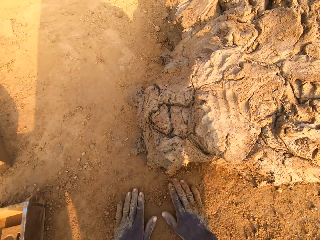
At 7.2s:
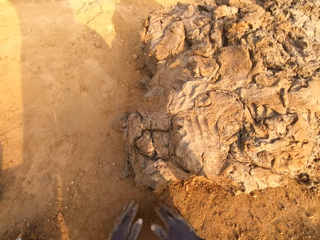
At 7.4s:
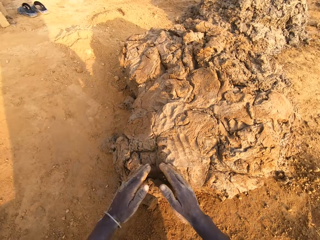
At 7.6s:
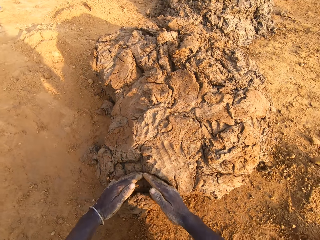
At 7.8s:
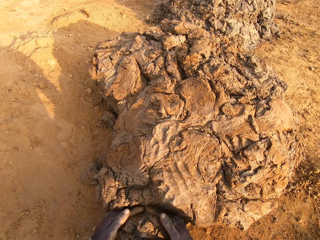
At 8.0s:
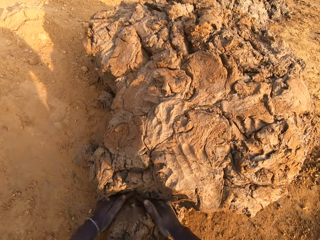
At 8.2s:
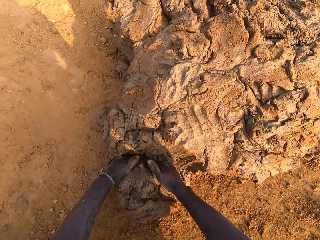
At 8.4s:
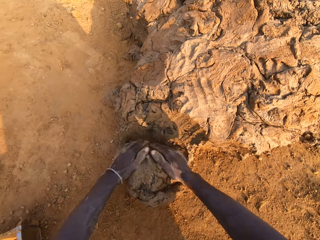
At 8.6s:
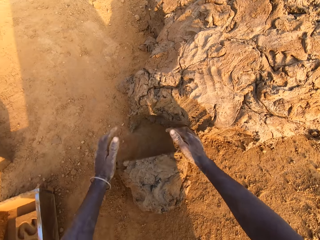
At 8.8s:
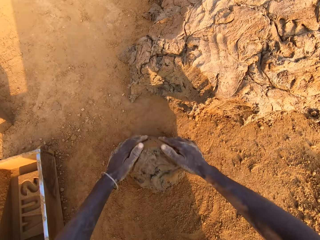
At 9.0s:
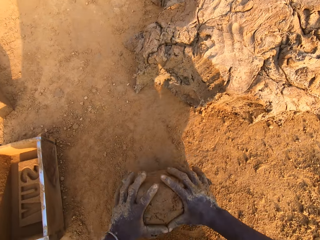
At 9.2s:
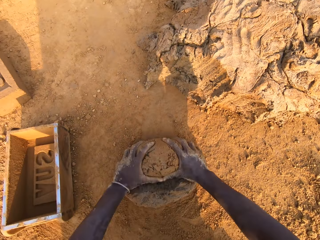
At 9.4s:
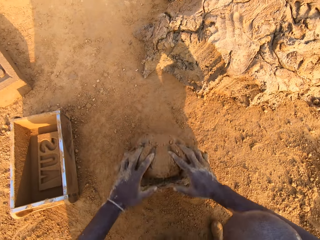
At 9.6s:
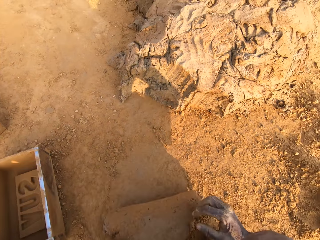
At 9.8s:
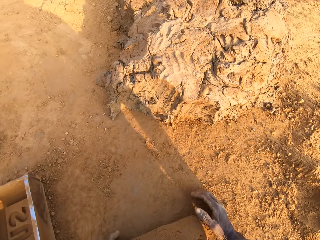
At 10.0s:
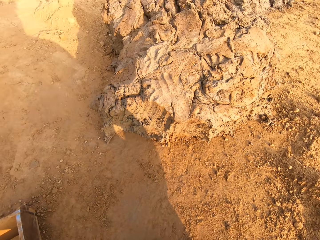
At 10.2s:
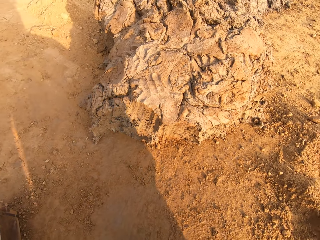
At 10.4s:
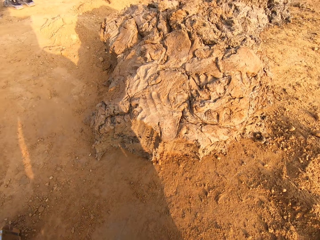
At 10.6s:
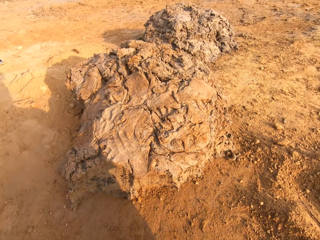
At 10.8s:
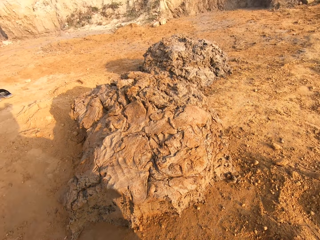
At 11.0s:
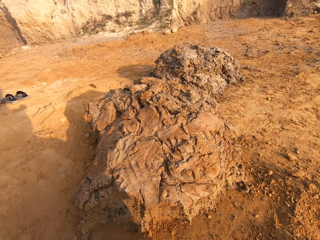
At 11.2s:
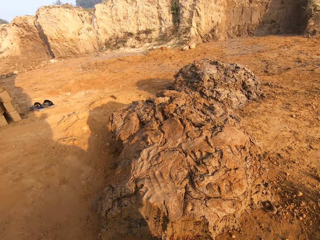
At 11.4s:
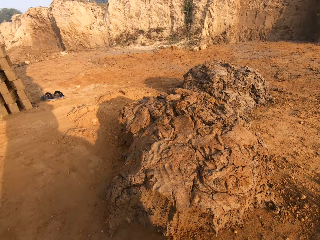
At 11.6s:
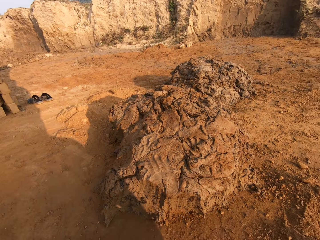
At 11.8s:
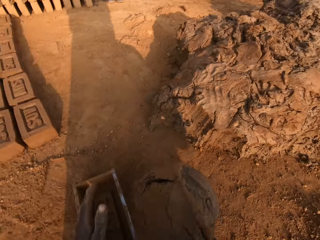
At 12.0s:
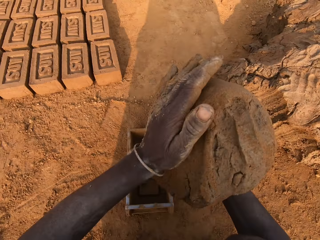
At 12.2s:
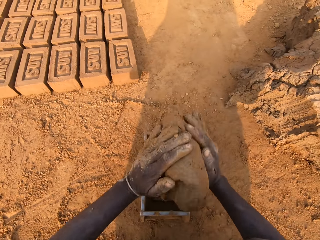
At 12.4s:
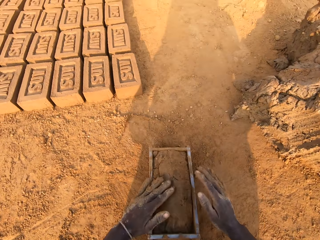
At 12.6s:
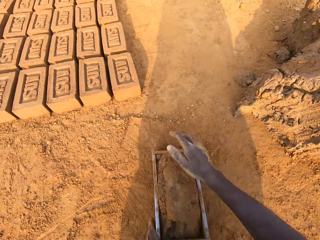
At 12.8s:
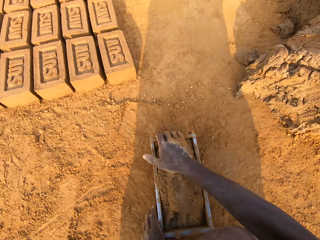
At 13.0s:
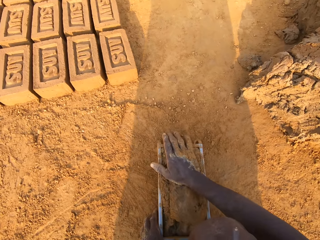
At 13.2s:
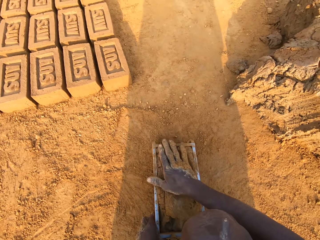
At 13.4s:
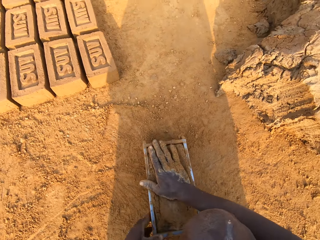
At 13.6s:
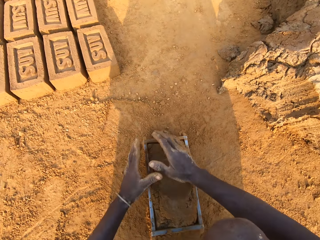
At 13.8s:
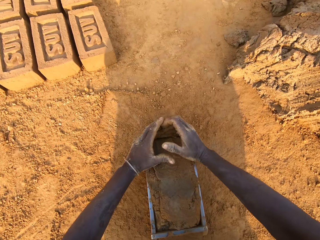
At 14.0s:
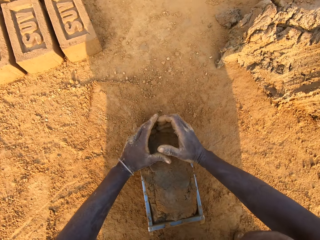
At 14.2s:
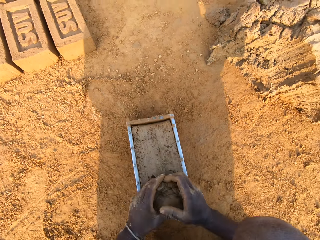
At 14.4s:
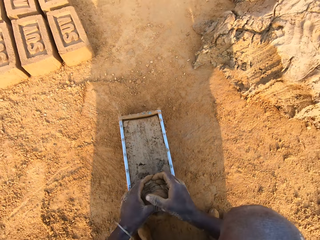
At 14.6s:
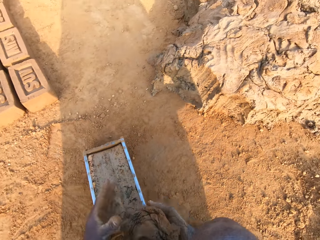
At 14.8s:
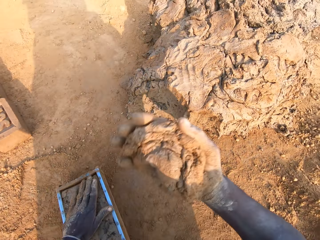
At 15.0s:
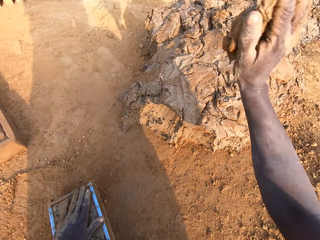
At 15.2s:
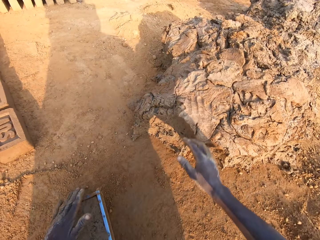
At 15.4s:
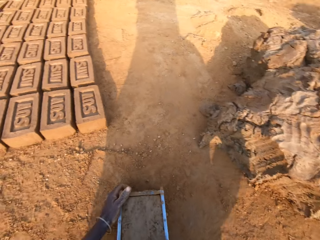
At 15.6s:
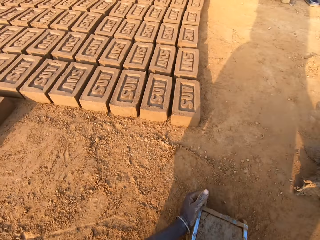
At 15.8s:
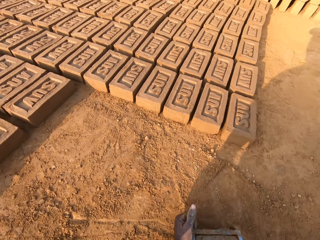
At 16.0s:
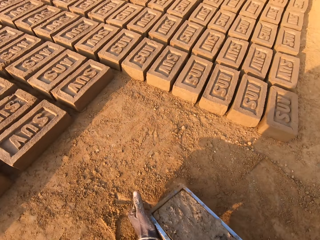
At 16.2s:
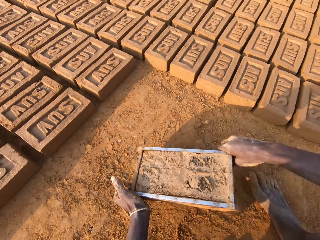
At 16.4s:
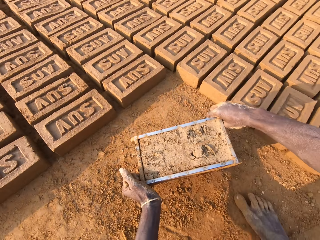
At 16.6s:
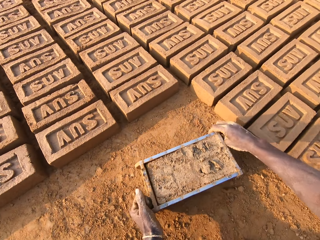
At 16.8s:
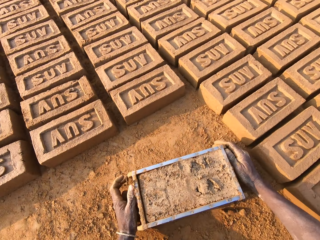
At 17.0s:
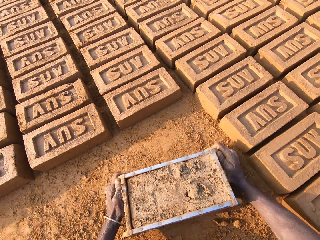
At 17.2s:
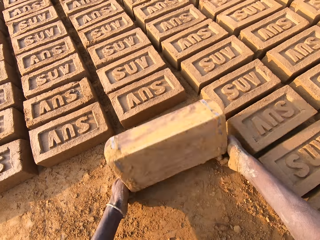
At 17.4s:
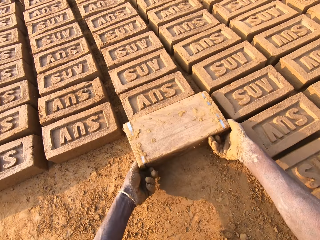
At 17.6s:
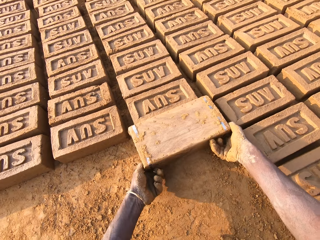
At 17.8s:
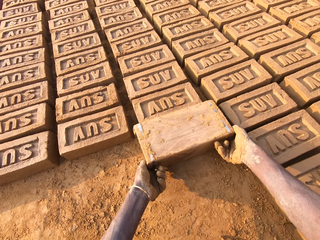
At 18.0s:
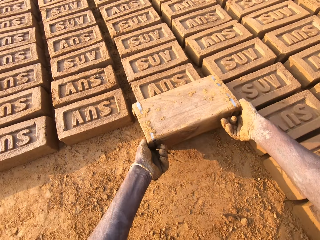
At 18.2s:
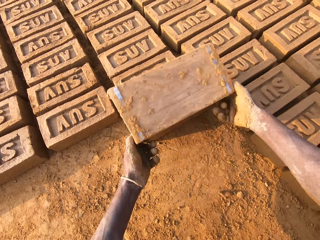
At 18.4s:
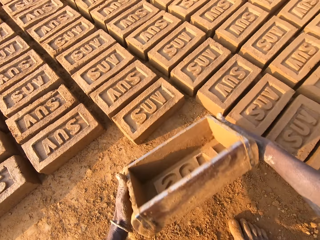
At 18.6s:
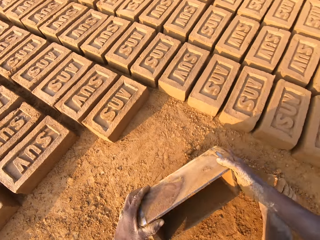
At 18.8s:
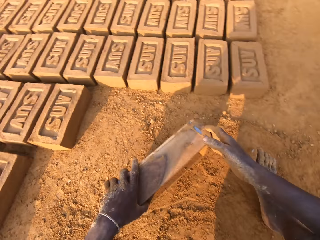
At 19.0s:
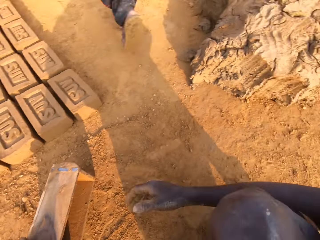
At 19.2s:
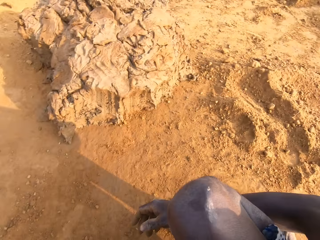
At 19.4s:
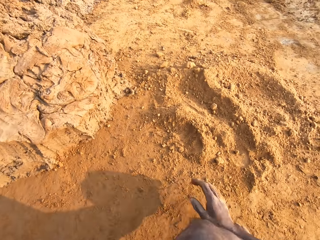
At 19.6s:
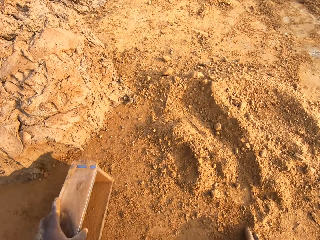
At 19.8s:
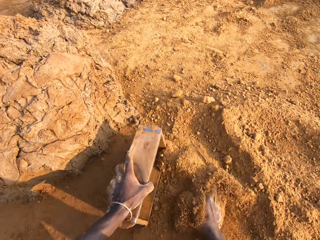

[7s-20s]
The camera wearer sweeps the floor with his hands. He cuts out a portion of clay mix with both hands. He scoops clay with his hands. He molds the portion of clay mix with both hands. He kneads the clay. He puts the clay in the wooden brick mould. He cuts out excess clay mix from the brick mould with both hands. He throws the portion of clay mix on the floor with his right hand, on the heap of clay. He pours clay mix from the brick mould on the ground. He removes the moulded clay from the wooden brick mould.

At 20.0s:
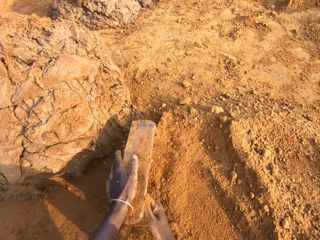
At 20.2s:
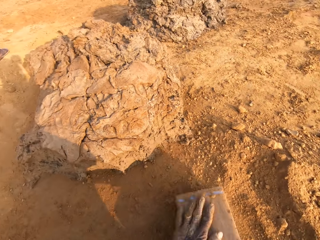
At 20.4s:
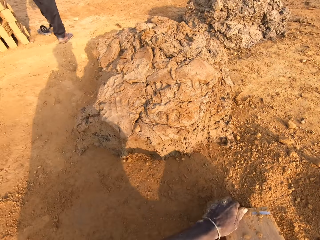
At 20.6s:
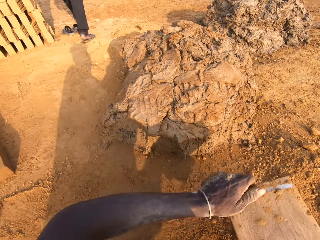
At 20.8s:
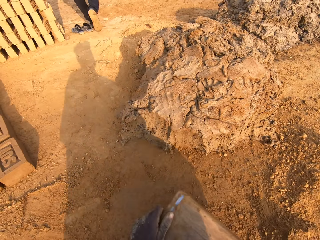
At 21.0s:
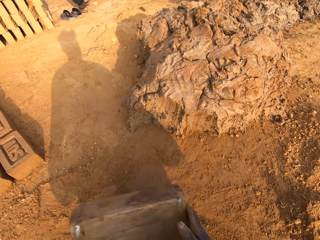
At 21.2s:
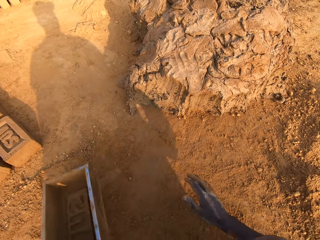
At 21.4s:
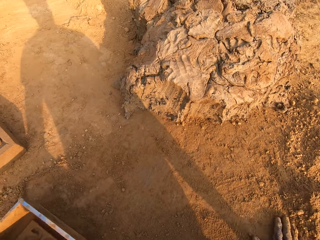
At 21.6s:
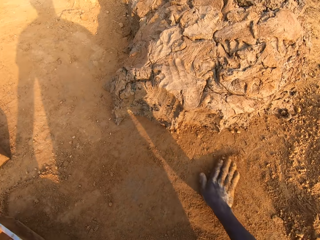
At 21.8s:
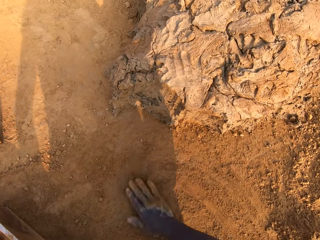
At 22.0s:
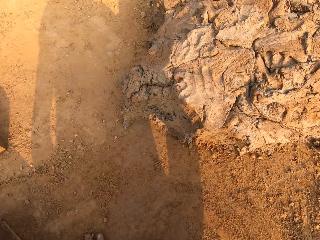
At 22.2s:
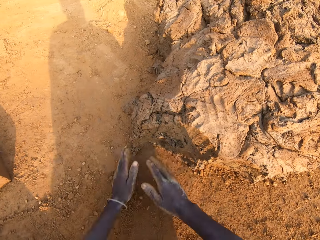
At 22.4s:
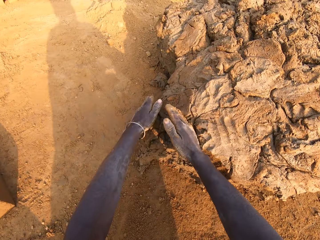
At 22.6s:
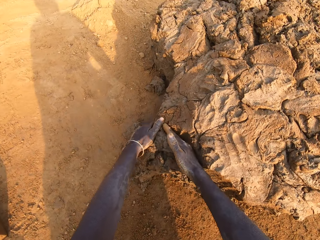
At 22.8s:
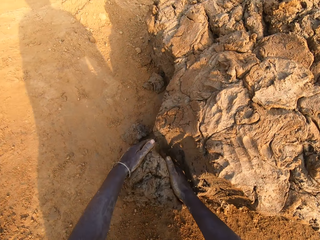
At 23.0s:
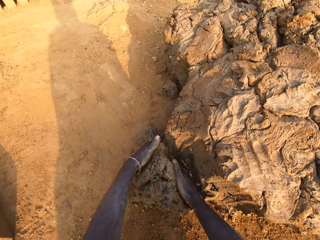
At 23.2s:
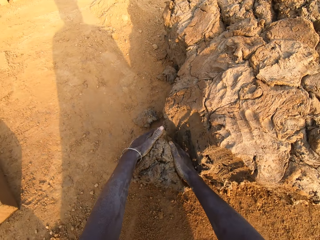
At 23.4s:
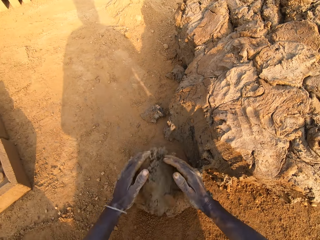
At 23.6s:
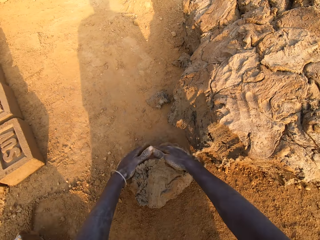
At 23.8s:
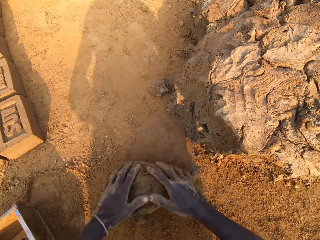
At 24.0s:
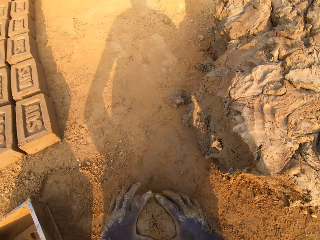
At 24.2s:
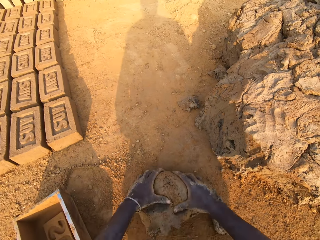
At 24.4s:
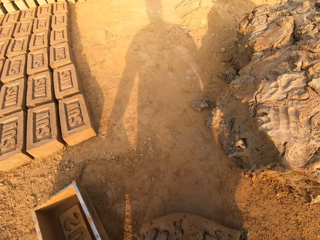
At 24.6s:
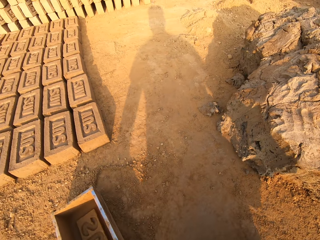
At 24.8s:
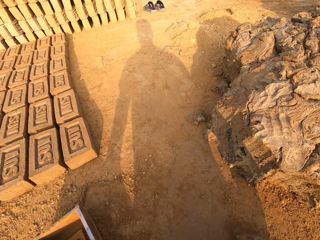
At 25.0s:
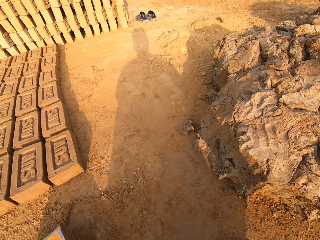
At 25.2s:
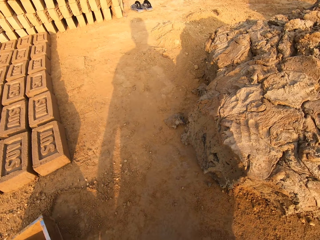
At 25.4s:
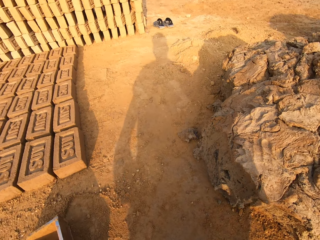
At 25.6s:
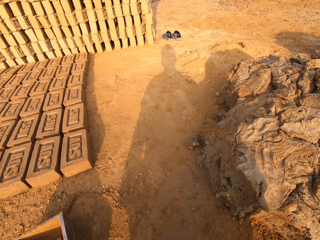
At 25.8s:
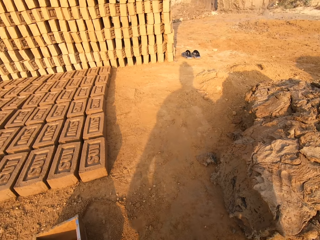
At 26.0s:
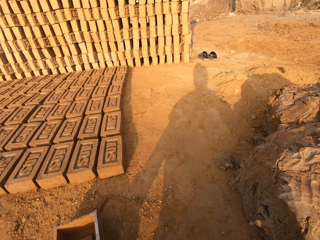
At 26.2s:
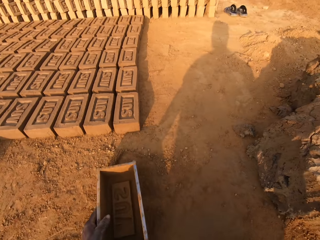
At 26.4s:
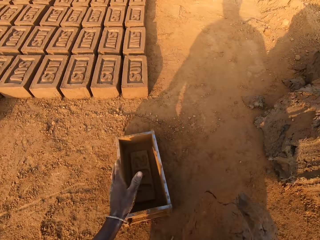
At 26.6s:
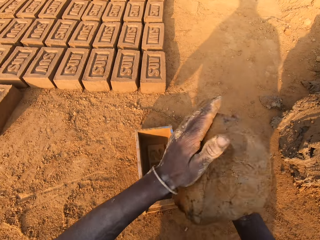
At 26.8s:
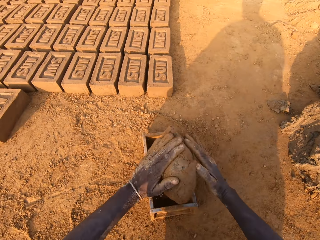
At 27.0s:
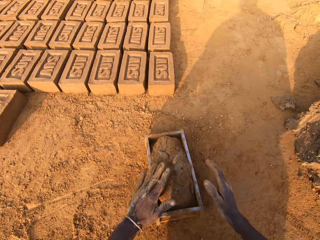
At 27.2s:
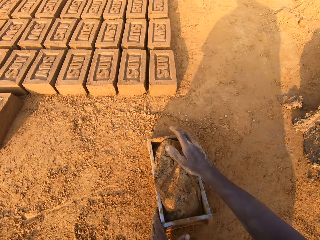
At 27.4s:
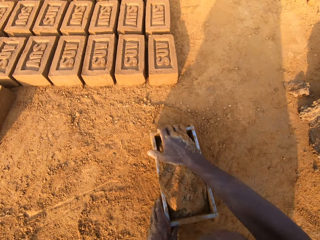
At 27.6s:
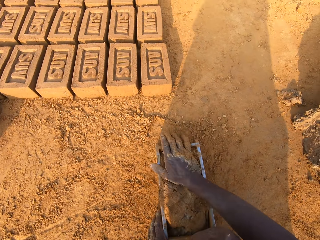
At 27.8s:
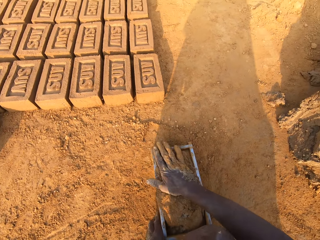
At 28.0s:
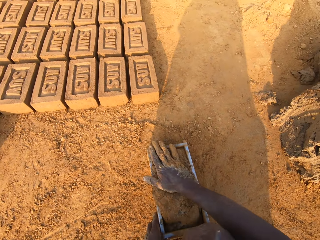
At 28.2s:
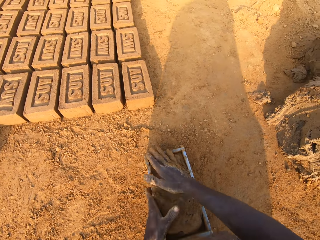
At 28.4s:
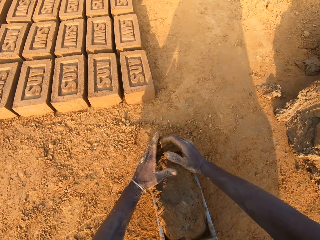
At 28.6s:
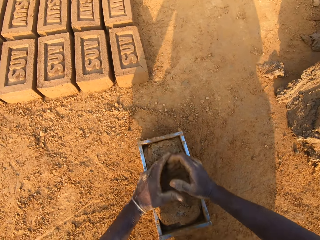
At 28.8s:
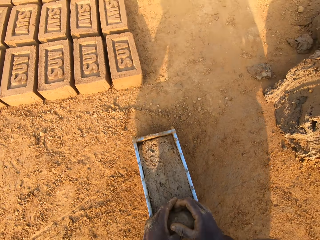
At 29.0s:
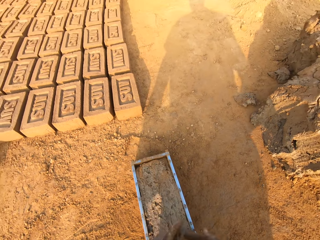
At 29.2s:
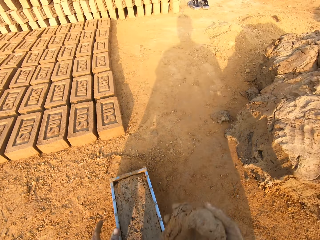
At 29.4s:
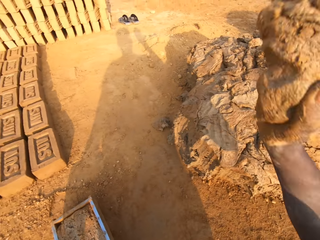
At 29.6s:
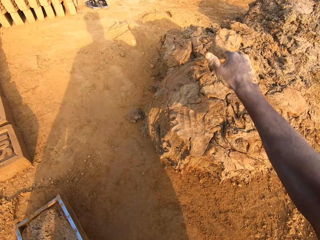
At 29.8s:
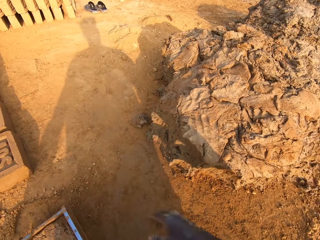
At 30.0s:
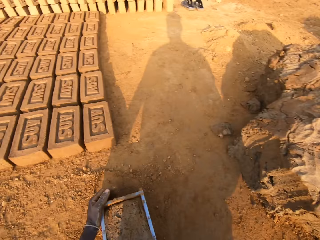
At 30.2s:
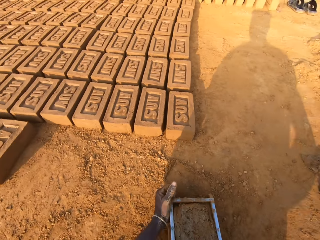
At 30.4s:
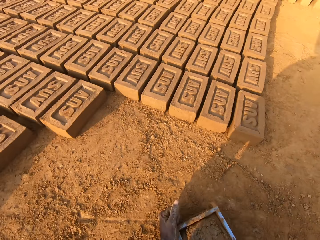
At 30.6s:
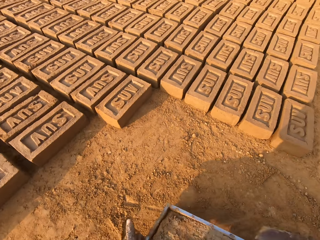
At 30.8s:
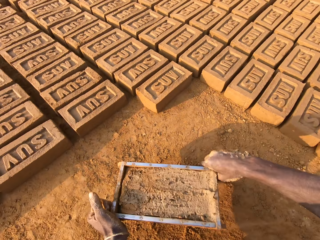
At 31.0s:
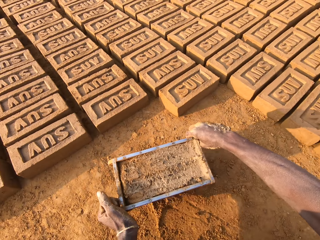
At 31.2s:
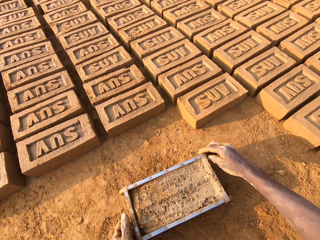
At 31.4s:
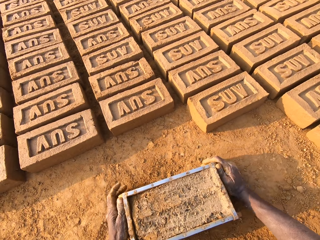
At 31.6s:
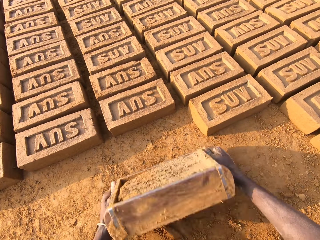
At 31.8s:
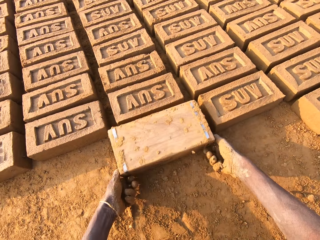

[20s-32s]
The camera wearer puts sand into the wooden brick mould with his right hand. He sweeps the floor with his hands. He cuts out a portion of clay mix with both hands. He scoops clay with his hands. He molds the portion of clay mix with both hands. He kneads the clay. He puts the clay in the wooden brick mould. He cuts out excess clay mix from the brick mould with both hands. He throws the portion of clay mix on the floor with his right hand, on the heap of clay.
